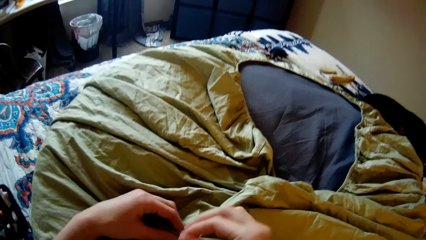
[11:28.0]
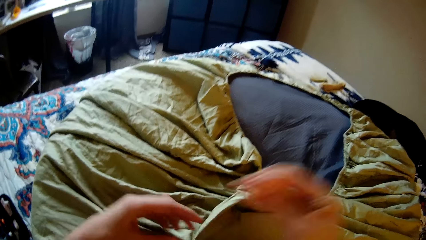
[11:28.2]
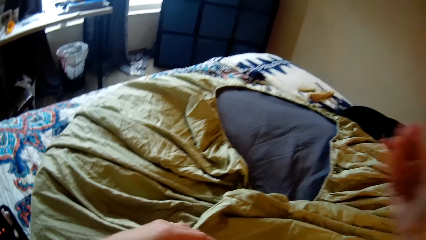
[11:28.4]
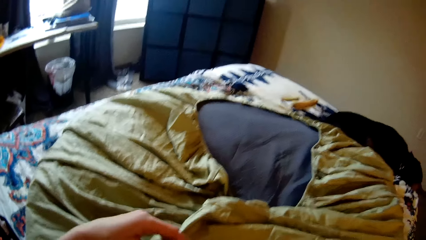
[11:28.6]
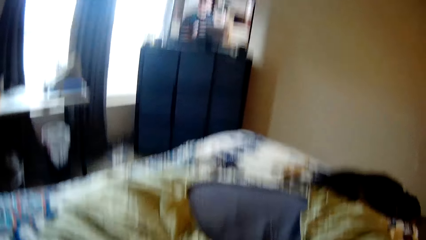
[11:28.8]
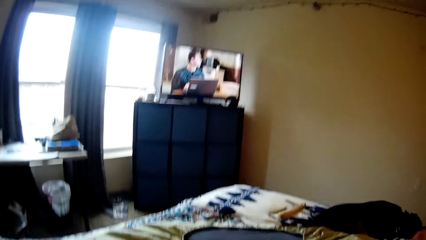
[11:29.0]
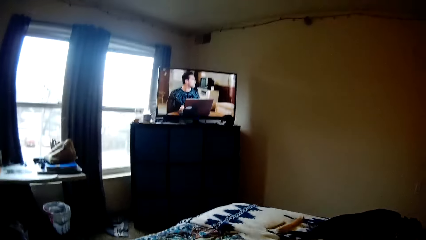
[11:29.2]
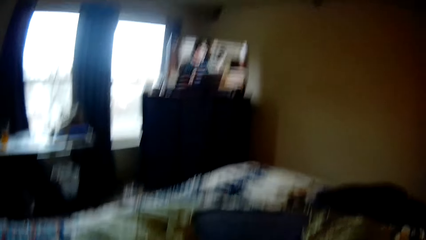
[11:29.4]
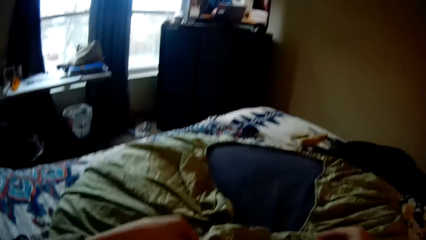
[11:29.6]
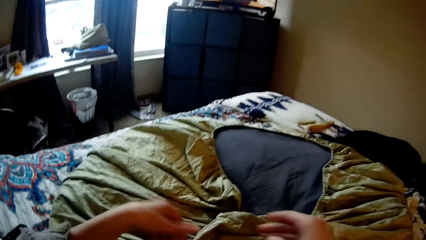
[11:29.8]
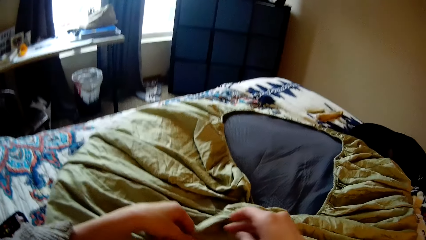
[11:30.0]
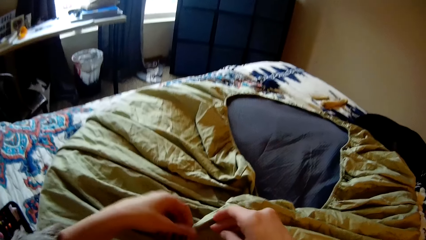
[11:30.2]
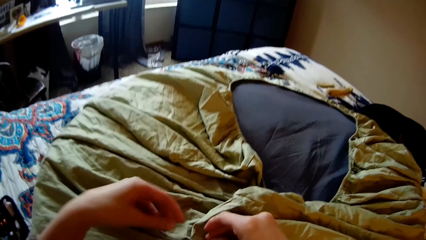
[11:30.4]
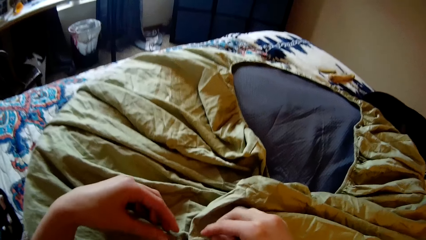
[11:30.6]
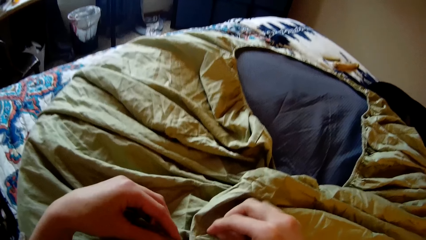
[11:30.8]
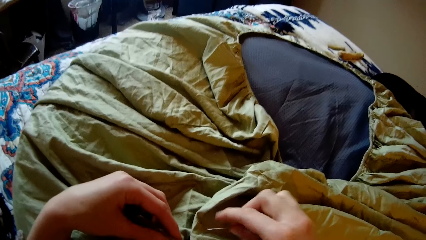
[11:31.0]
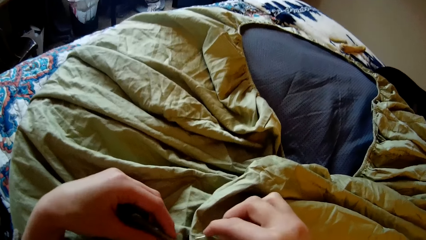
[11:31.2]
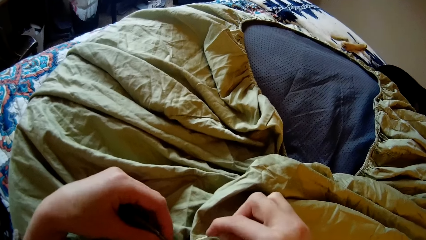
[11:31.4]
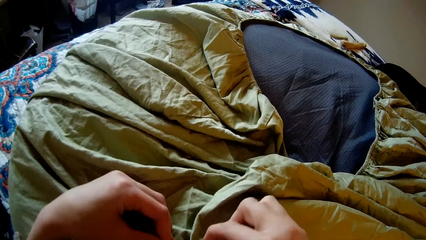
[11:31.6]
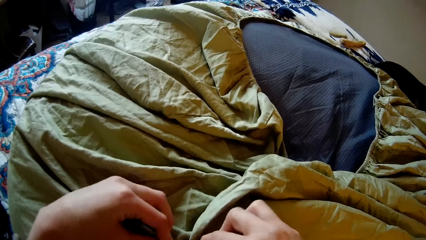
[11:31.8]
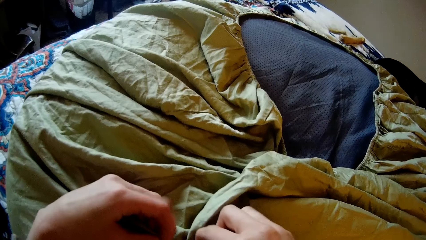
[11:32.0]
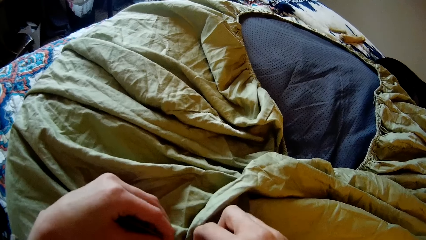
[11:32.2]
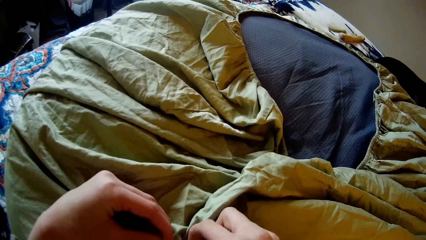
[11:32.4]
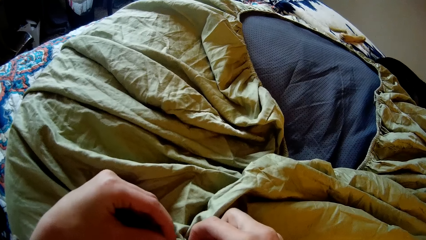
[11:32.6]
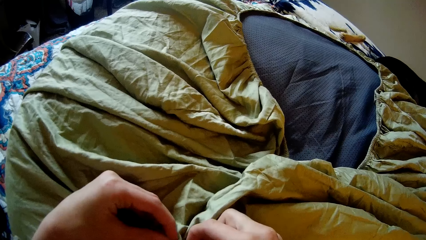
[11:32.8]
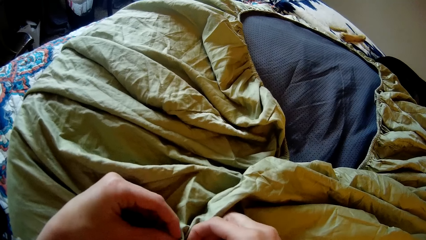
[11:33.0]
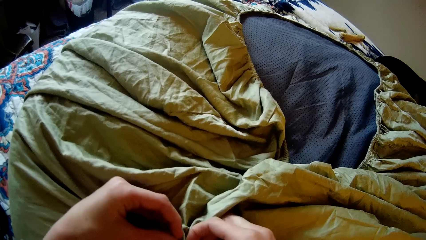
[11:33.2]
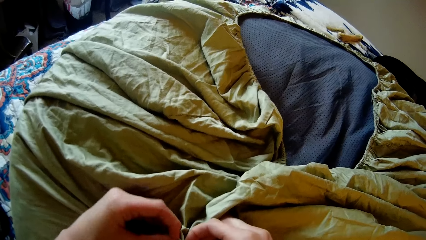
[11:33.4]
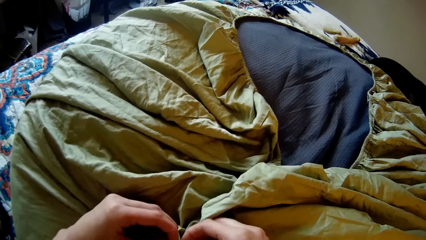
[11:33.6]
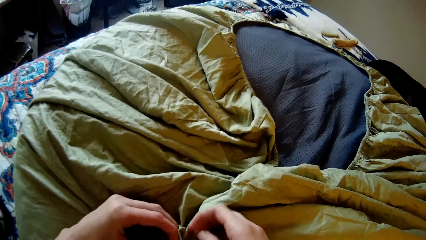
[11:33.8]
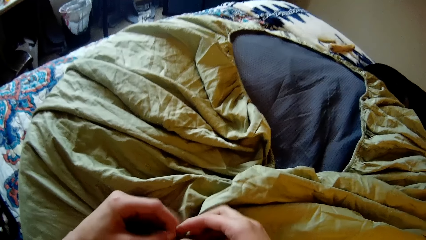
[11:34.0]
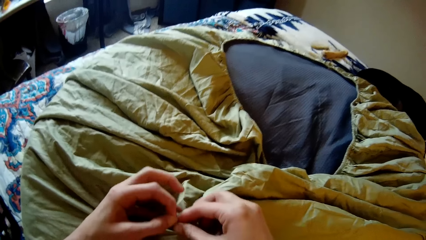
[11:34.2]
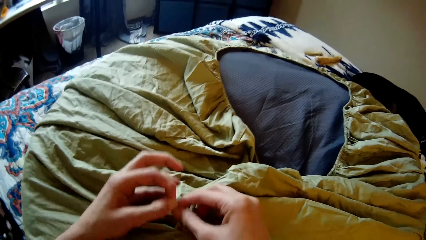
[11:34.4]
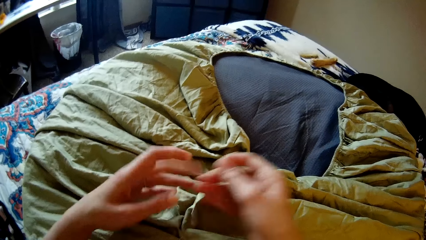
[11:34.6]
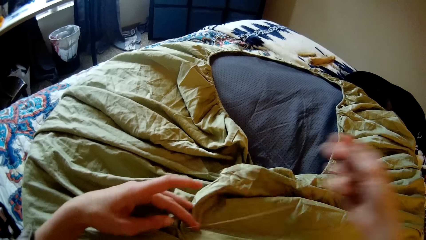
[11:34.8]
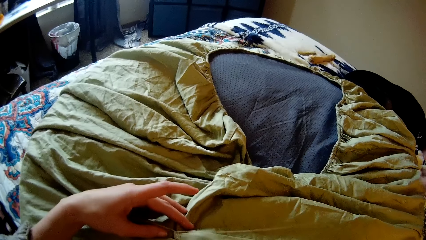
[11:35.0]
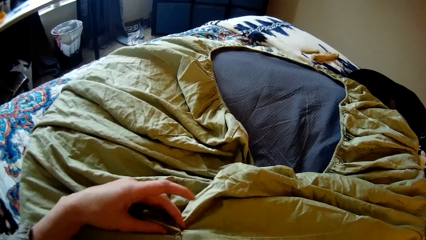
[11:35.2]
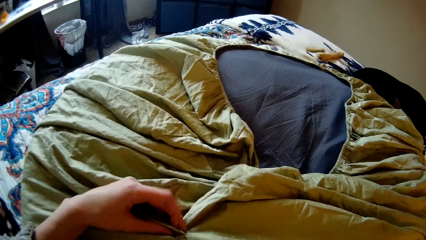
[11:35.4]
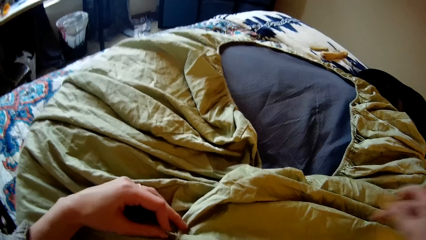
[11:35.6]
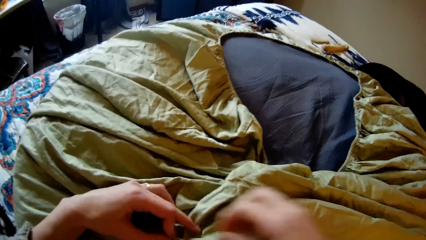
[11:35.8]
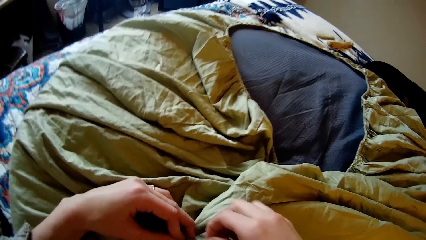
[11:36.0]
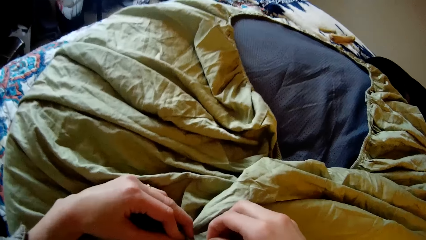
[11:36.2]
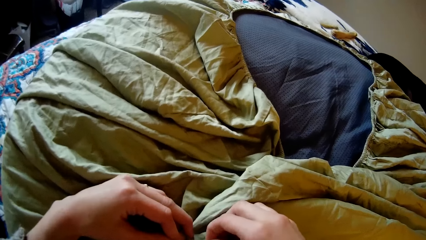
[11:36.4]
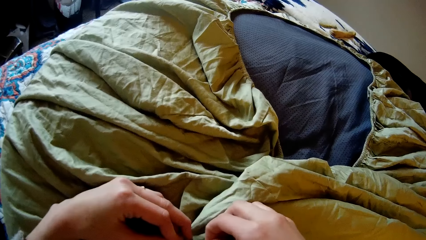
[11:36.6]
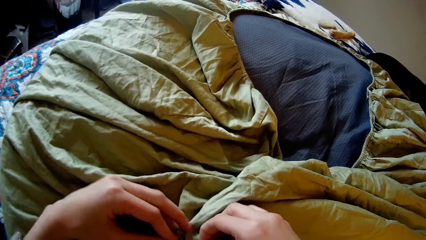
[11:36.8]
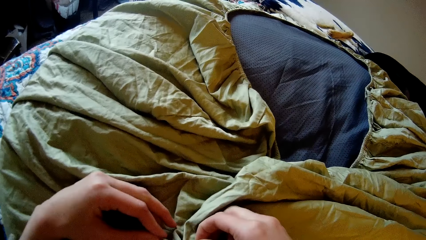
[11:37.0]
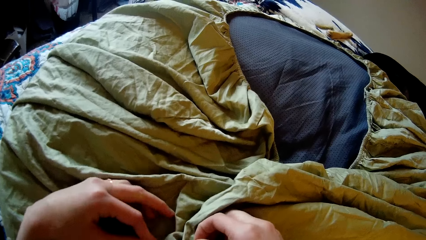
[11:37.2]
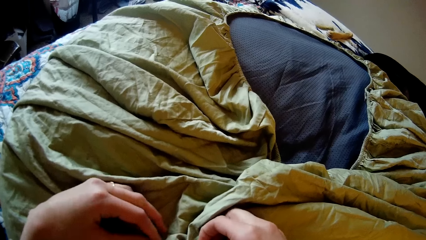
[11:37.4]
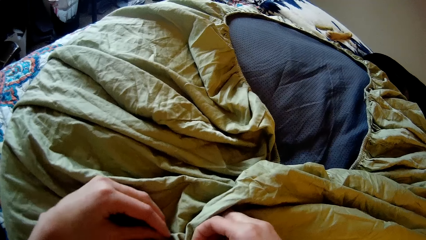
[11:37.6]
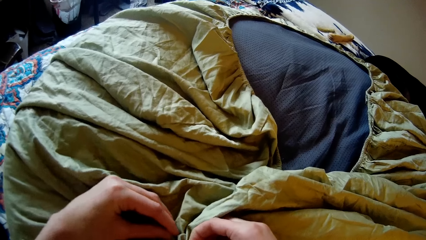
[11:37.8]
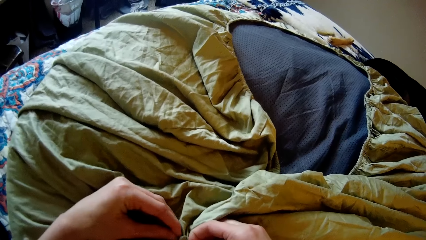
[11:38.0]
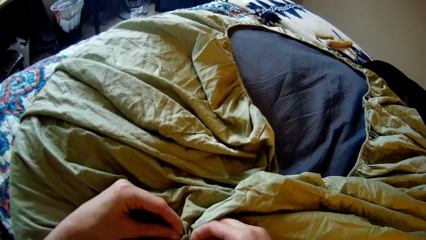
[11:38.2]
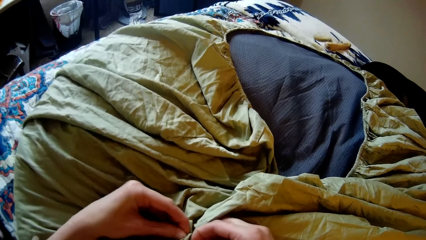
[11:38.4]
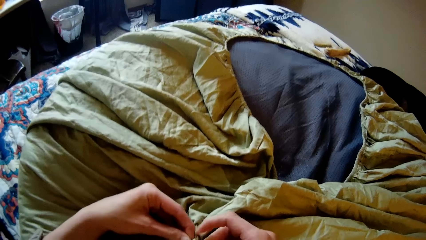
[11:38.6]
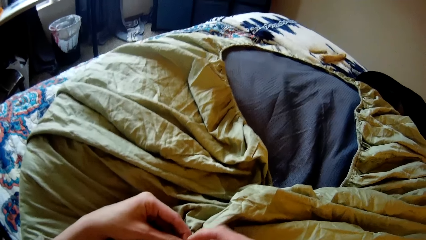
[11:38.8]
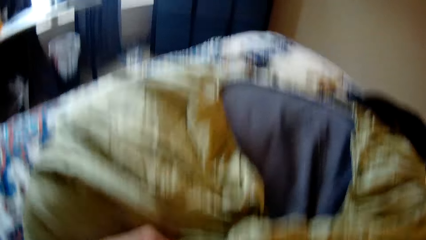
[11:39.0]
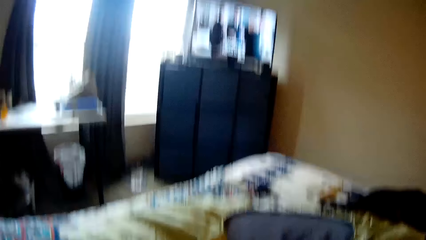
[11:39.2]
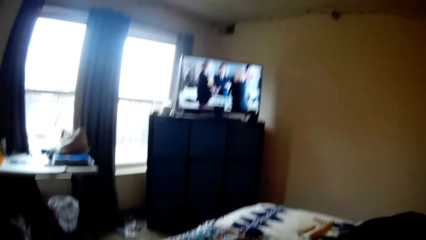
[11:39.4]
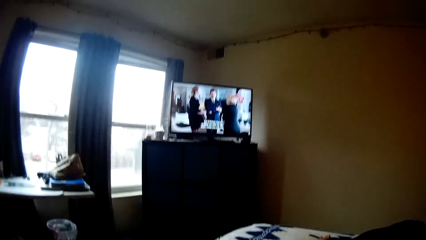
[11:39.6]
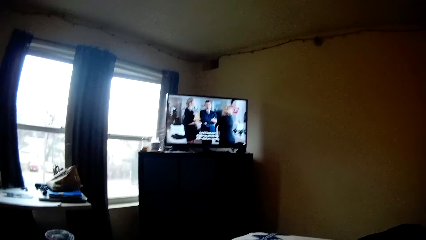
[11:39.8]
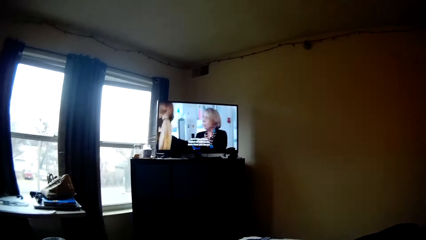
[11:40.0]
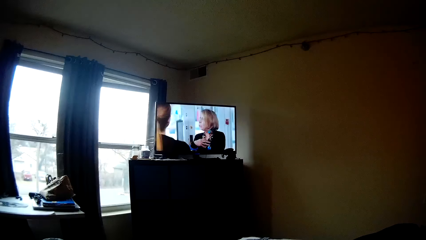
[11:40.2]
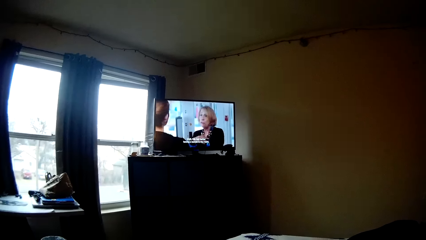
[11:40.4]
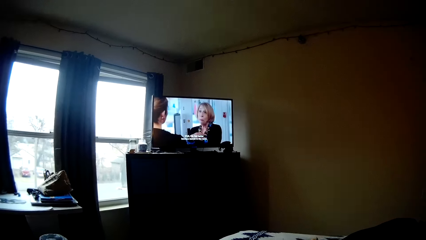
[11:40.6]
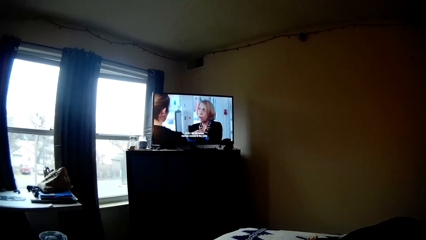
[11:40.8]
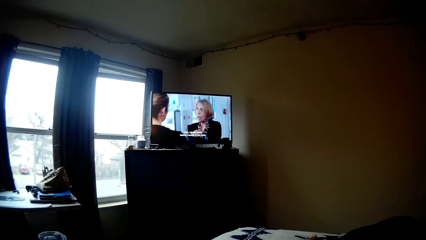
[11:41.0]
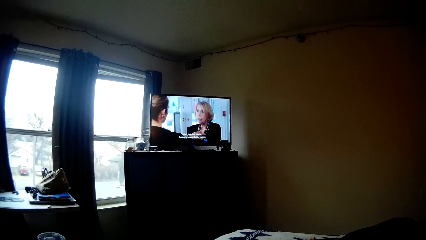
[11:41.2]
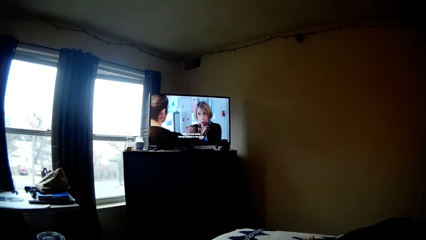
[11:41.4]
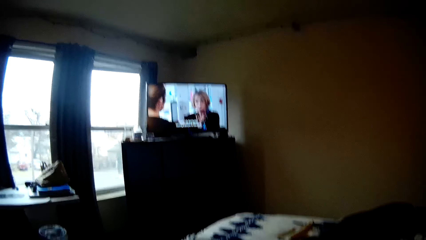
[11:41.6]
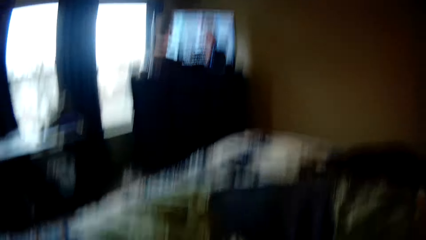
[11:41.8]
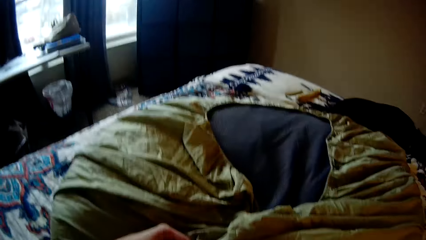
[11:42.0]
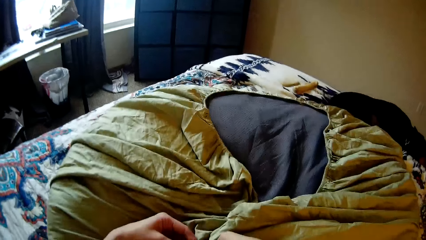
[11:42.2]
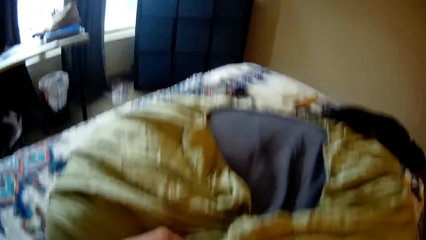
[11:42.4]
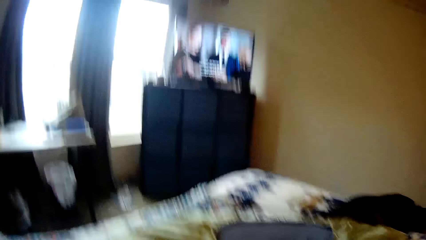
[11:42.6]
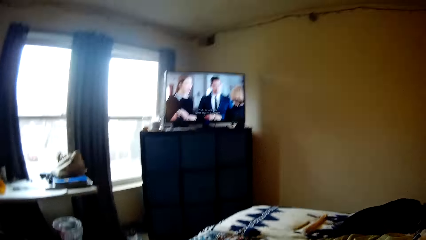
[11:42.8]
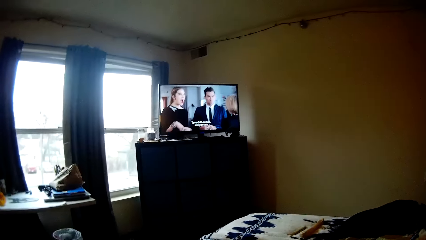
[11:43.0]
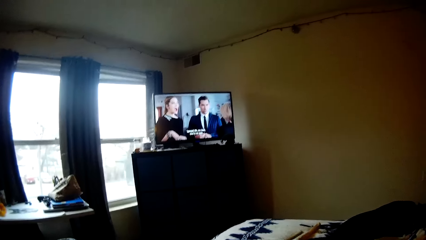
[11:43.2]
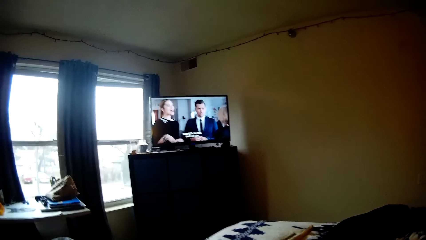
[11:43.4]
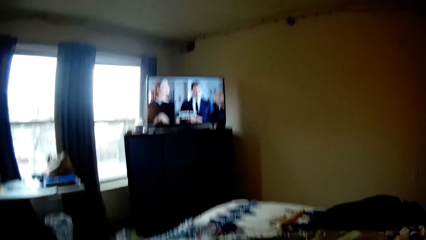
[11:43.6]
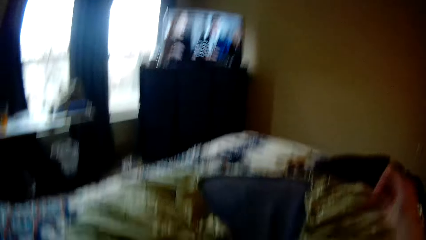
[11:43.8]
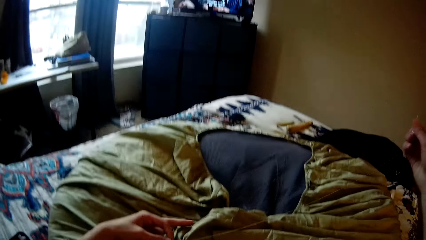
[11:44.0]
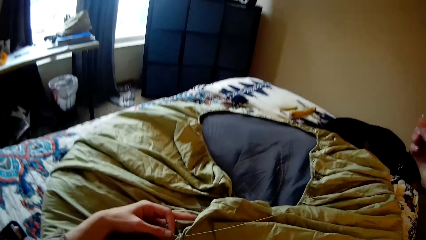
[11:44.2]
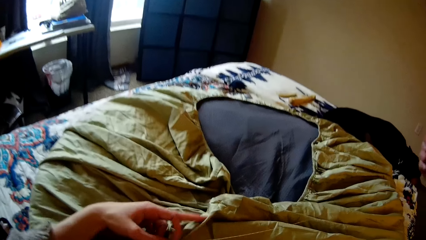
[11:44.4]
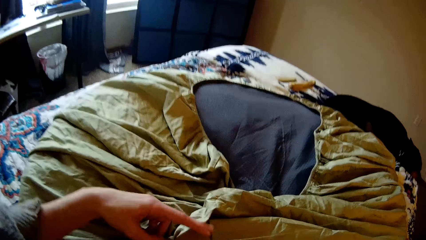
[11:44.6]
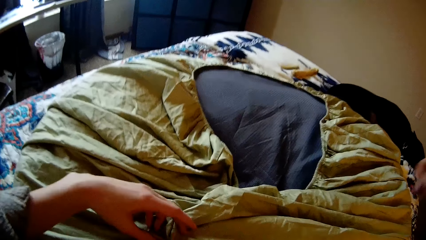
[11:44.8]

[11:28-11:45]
The camera wearer looks up at the television. She stretches the thread. She sews the bean bag or bedsheet with the needle and thread in her right hand. She stretches the thread. She sews the bedsheet with the needle. She looks up at the television.
